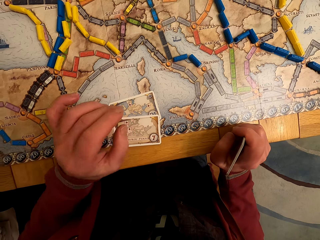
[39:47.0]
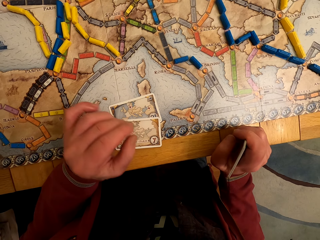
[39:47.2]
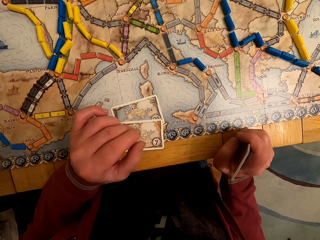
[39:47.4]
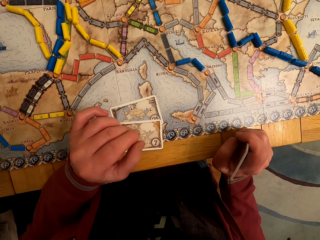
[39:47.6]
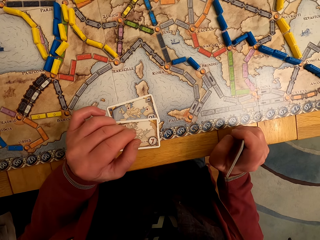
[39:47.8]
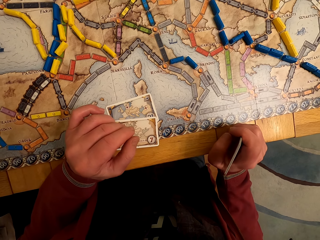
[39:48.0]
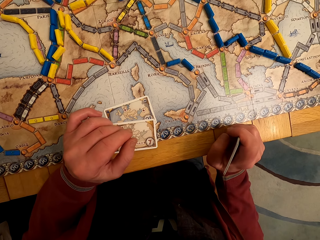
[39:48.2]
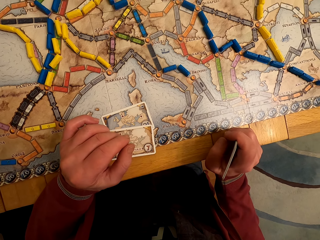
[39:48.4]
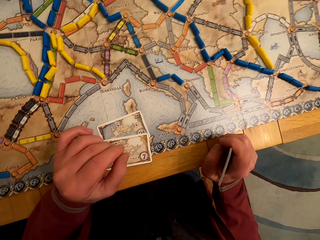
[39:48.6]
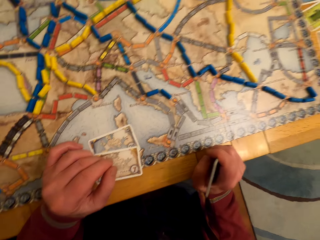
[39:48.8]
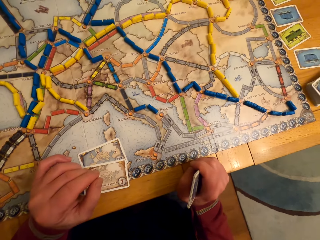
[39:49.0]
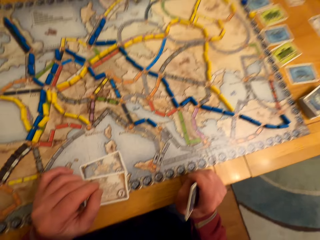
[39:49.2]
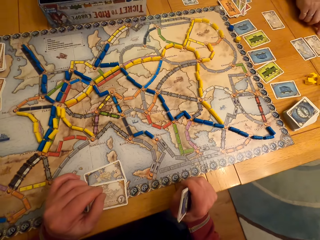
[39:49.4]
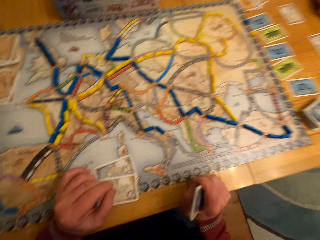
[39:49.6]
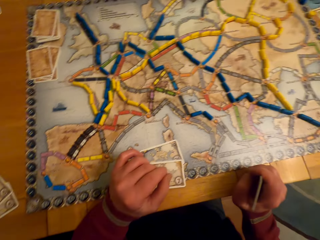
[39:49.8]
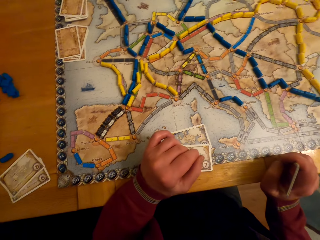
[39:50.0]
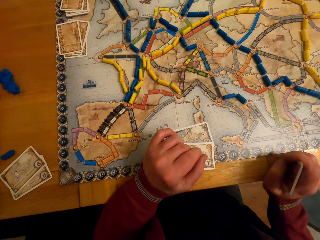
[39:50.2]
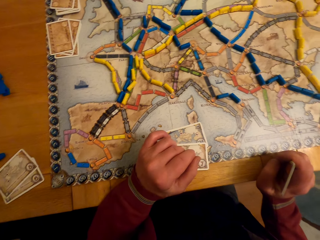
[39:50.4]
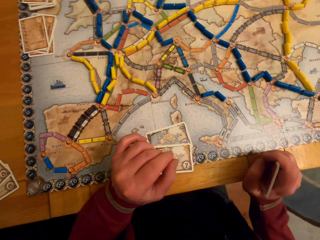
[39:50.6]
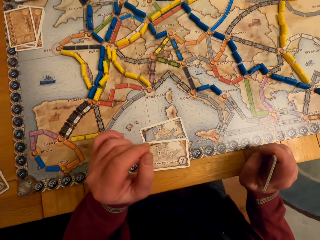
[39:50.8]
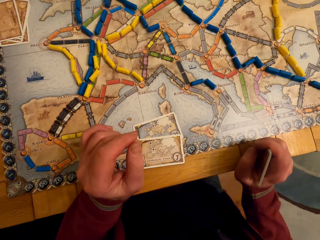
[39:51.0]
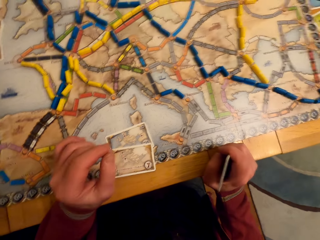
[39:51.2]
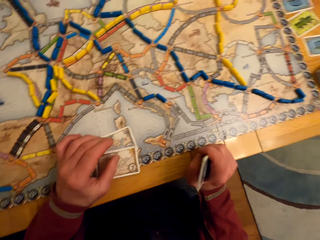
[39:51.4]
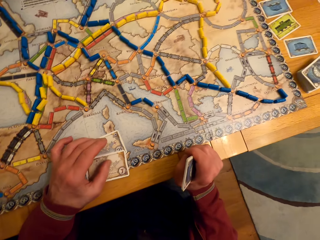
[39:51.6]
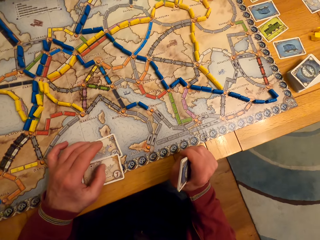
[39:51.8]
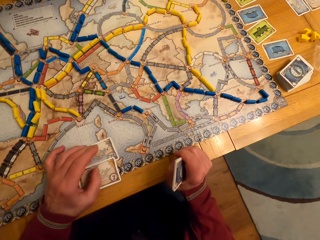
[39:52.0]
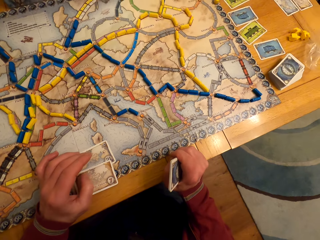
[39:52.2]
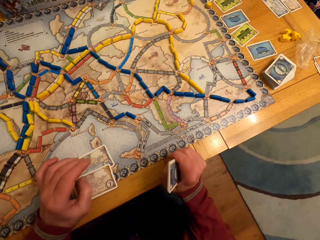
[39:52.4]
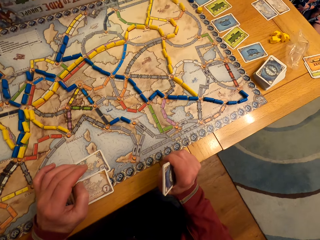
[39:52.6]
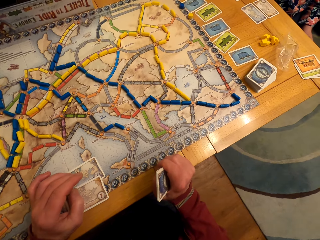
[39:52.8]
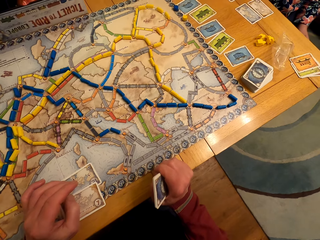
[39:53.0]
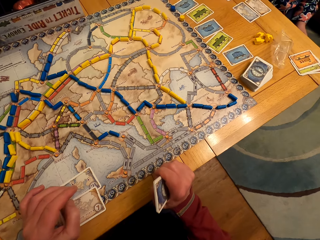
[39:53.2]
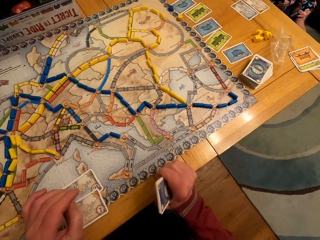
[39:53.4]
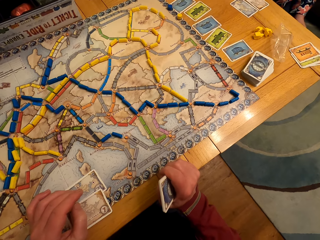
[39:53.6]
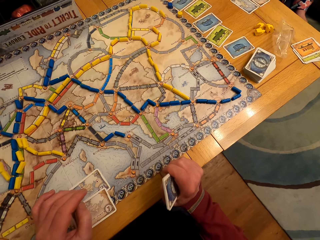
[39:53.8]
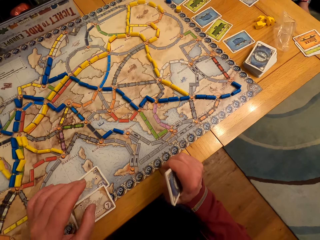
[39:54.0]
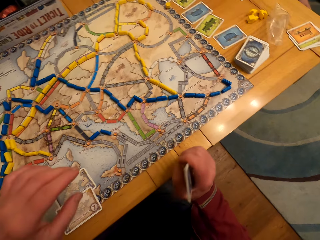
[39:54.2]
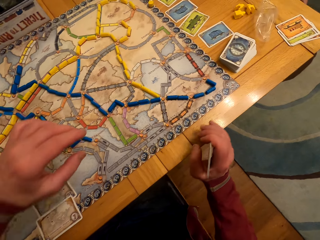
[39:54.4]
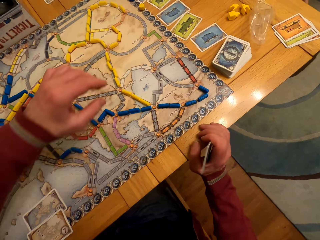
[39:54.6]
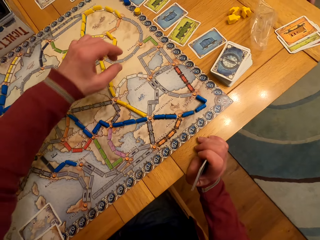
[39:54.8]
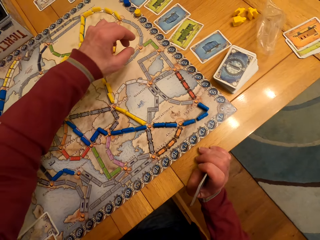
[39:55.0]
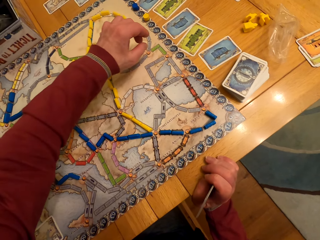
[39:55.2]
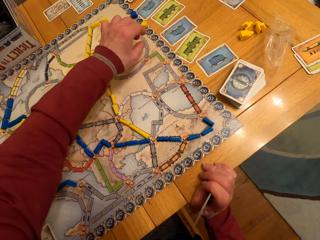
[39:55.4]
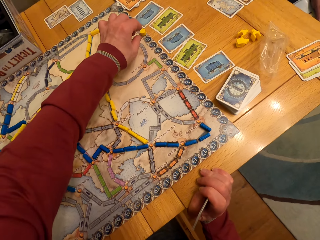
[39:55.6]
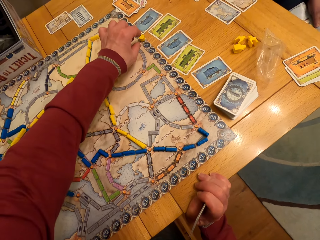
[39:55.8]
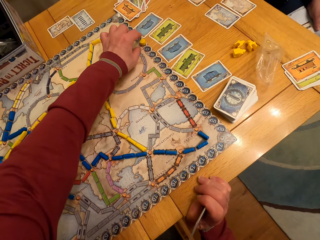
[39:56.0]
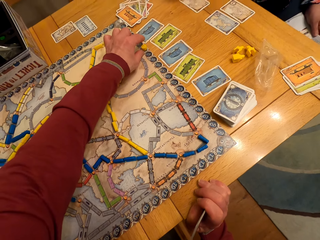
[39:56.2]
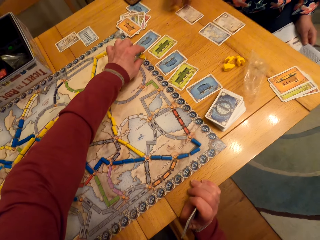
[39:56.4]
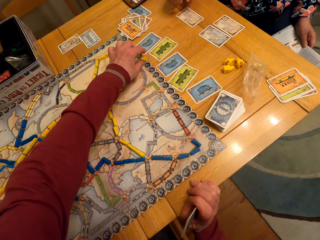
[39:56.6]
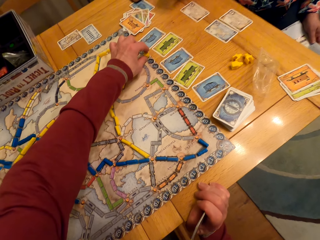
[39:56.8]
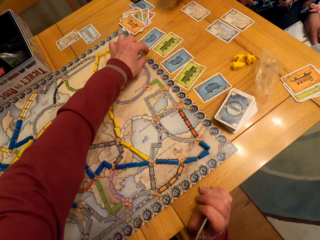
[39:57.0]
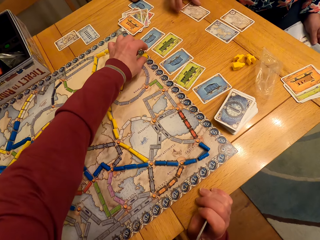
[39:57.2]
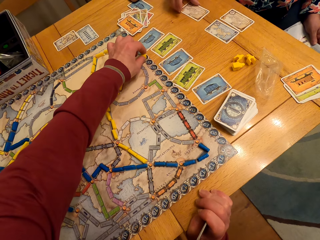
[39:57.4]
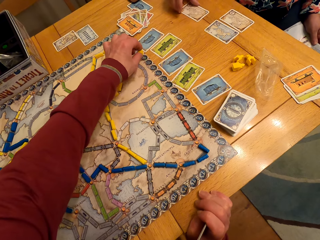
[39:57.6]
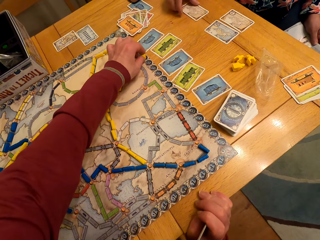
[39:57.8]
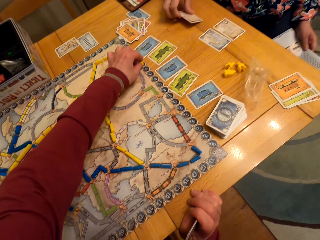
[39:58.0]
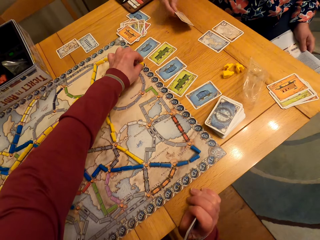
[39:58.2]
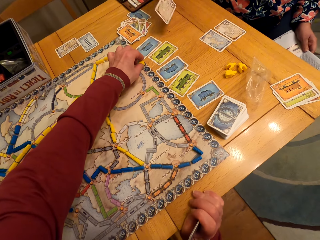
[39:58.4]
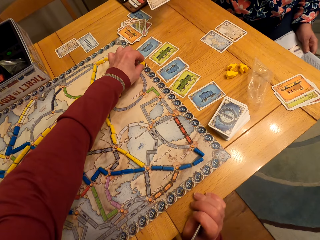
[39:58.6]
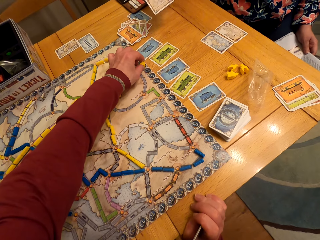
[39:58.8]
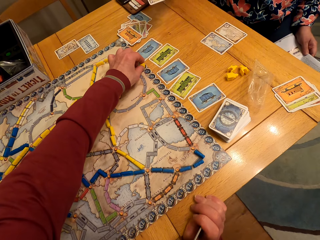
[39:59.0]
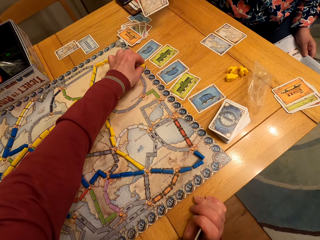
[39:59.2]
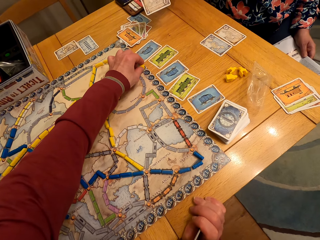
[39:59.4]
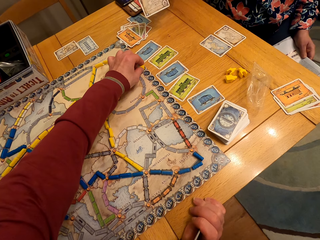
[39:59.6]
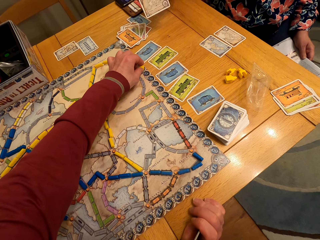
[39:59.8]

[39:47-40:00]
The camera wearer moves a button. A man makes a move on the board game. The camera wearer picks up a card.

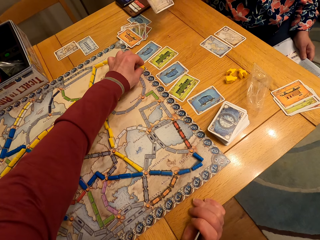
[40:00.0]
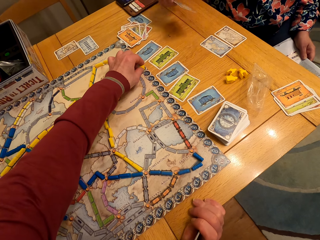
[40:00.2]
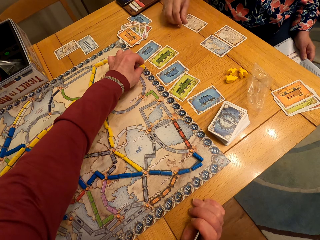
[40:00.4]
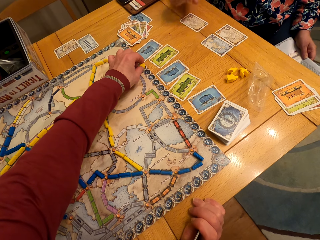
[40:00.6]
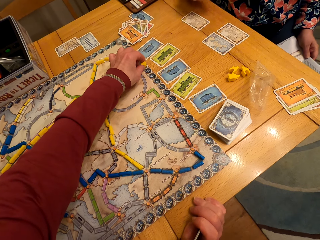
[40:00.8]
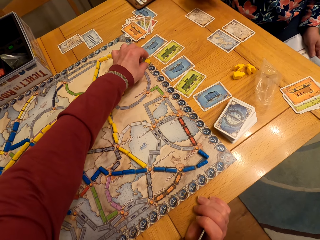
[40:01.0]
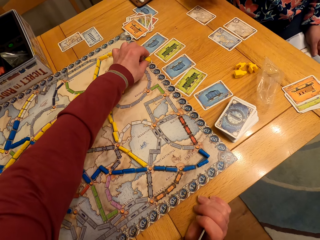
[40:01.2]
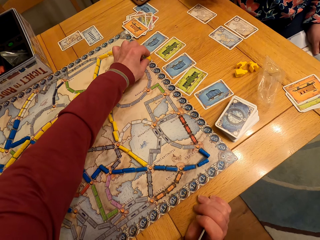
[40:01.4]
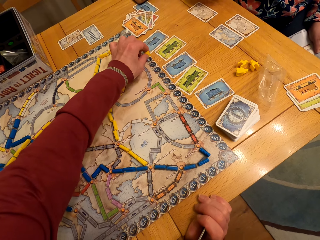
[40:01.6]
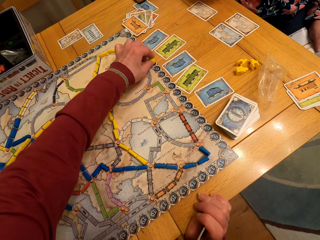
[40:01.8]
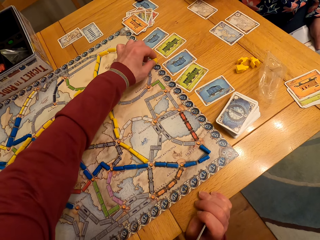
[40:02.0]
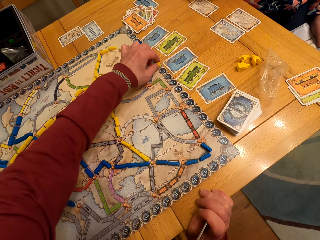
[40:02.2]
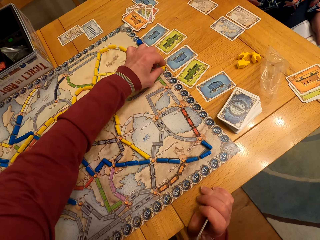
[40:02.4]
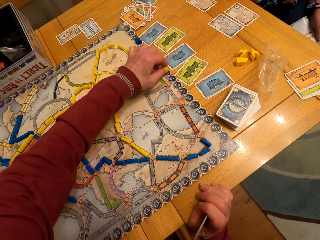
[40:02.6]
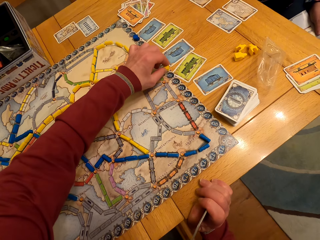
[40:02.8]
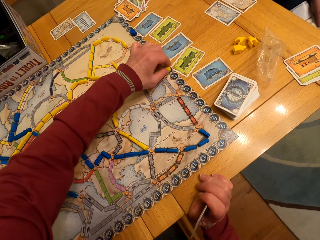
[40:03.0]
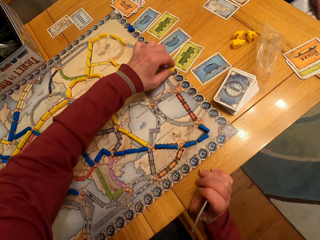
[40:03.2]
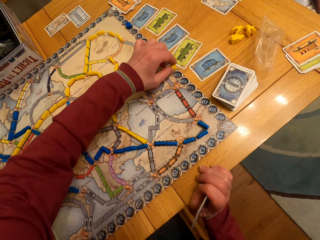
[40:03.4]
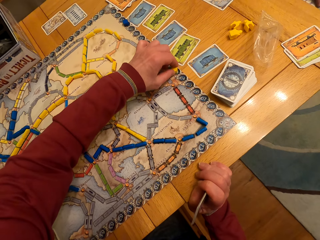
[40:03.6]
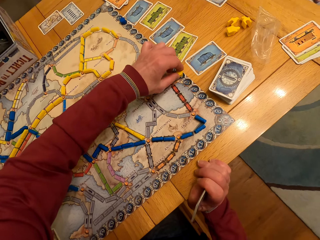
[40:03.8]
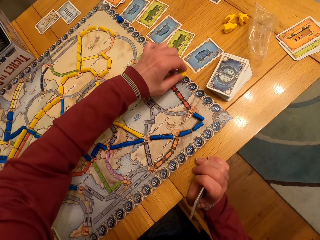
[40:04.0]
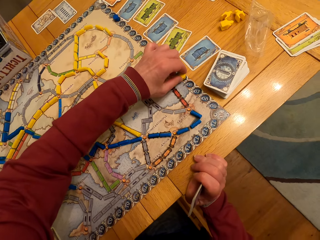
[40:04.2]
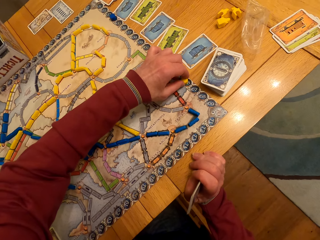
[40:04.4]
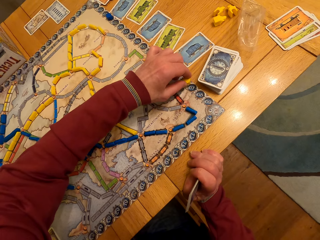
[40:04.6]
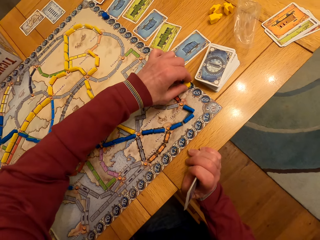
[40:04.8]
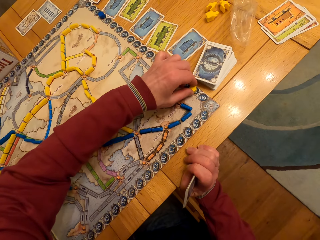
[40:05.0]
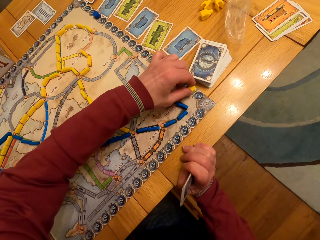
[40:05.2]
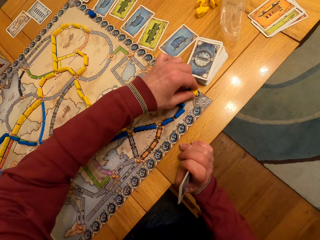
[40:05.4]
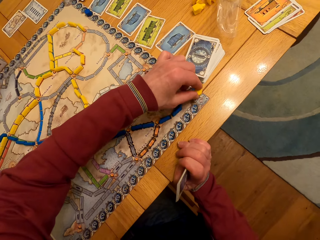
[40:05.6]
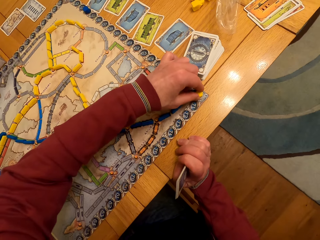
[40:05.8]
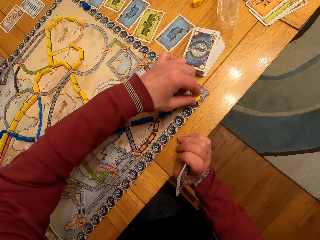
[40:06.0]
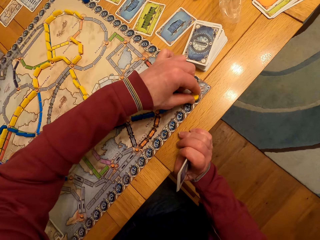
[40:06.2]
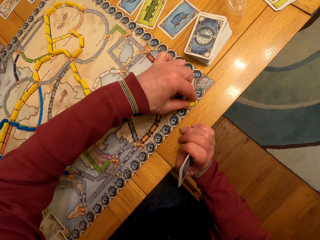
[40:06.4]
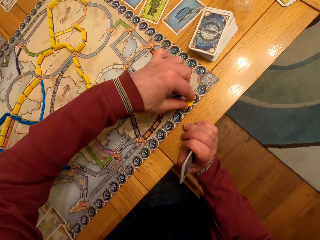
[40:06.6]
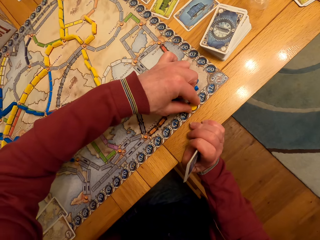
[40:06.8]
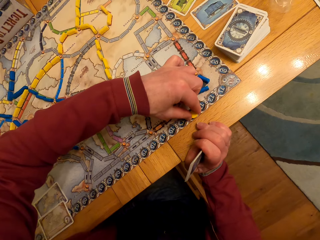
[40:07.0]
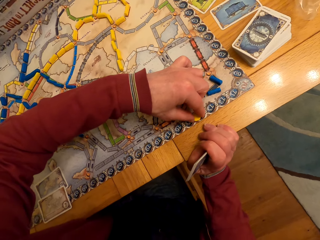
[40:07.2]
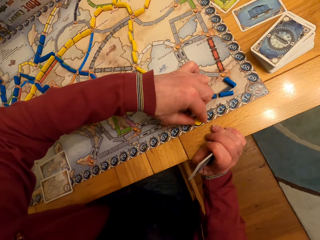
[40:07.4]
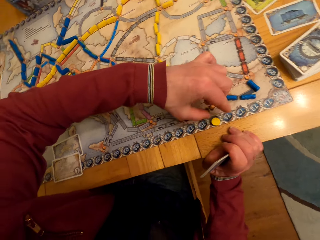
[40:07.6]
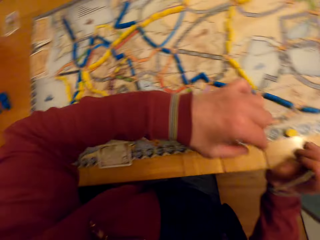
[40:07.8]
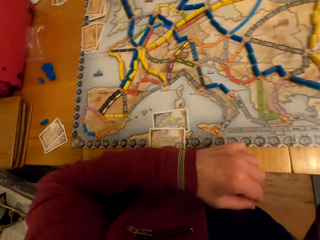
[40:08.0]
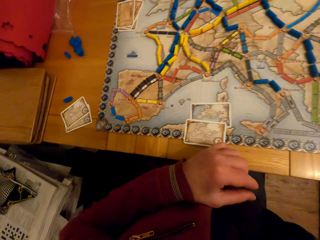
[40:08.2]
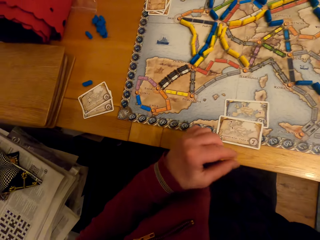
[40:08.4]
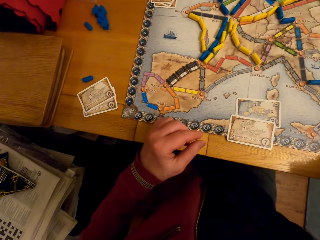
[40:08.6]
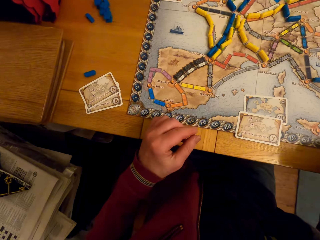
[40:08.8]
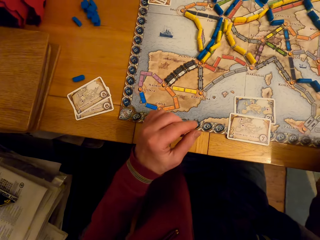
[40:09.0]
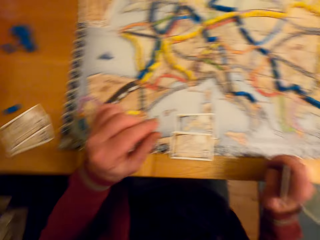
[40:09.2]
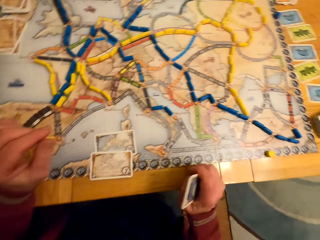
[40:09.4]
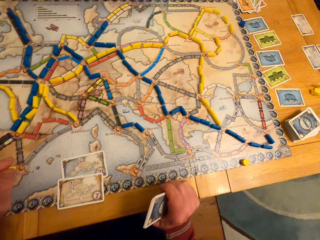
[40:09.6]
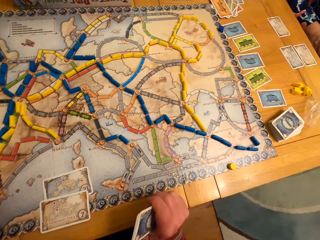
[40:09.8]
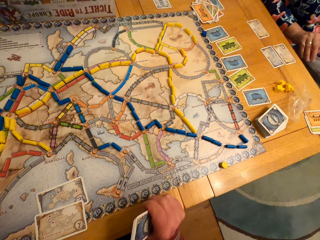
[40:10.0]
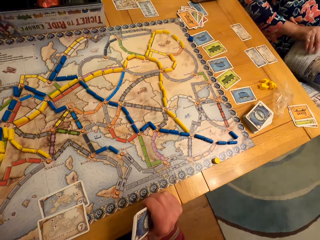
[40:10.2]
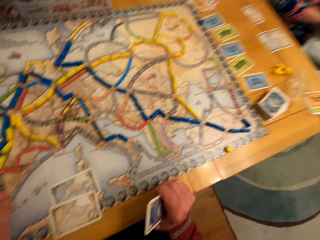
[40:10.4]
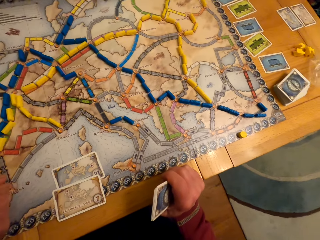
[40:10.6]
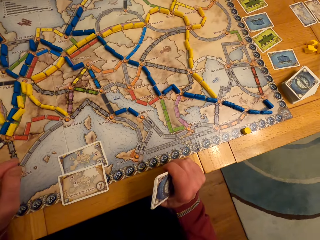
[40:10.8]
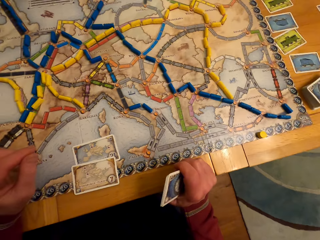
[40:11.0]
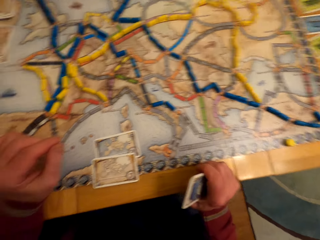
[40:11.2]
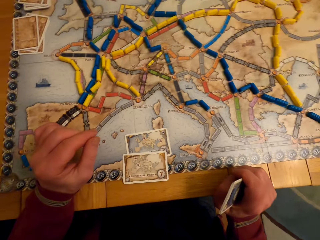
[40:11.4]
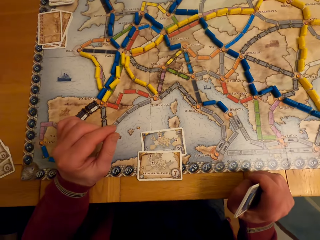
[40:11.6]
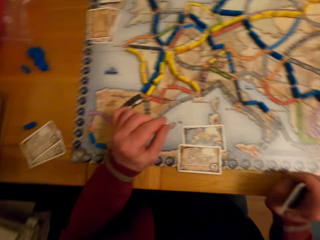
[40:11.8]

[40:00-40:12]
A woman moves a card. The camera wearer puts down the card. They move a button. They lift a hand. They look around.
